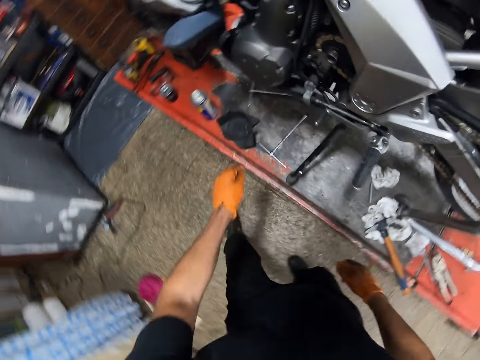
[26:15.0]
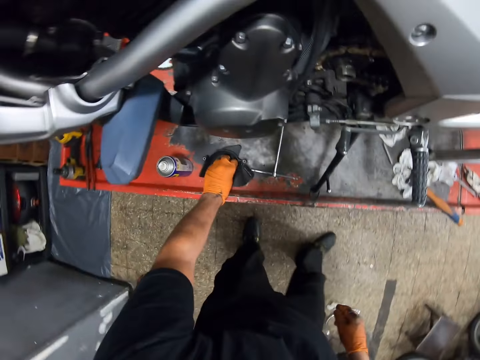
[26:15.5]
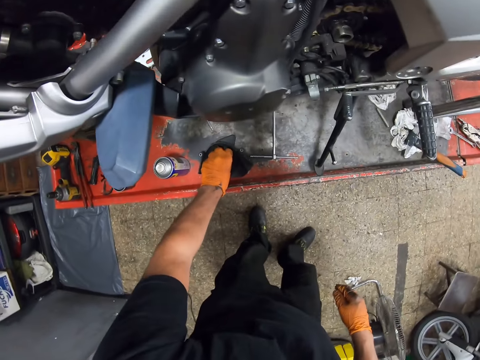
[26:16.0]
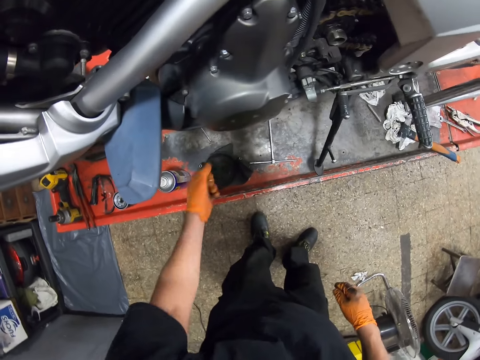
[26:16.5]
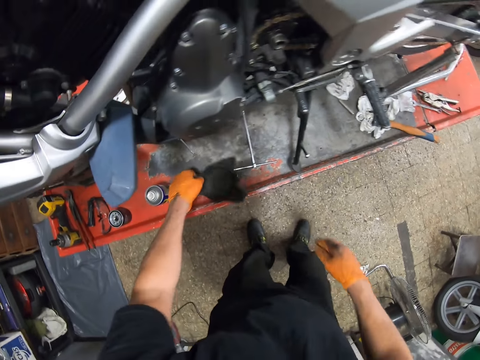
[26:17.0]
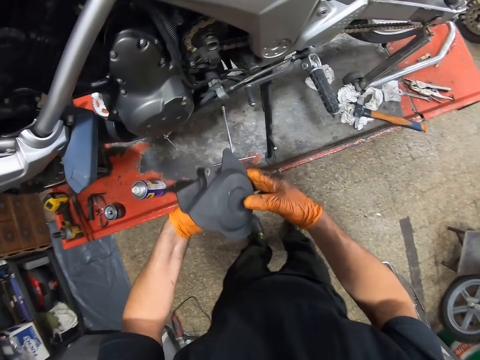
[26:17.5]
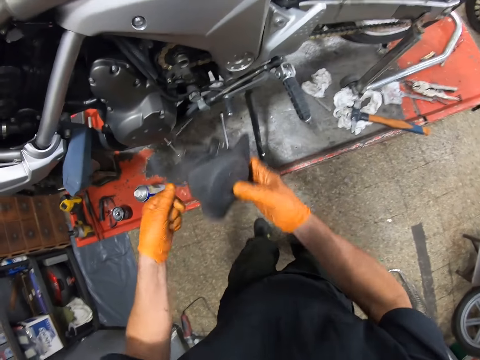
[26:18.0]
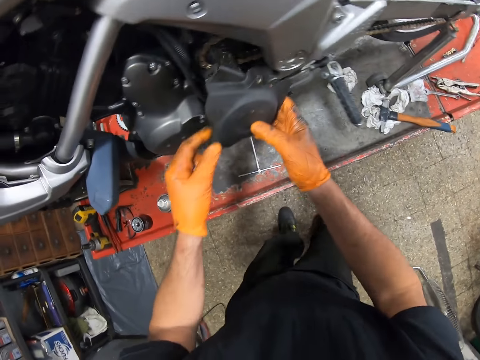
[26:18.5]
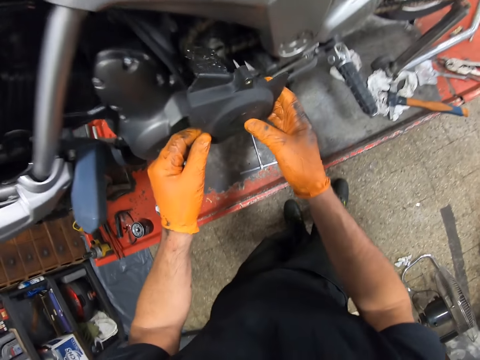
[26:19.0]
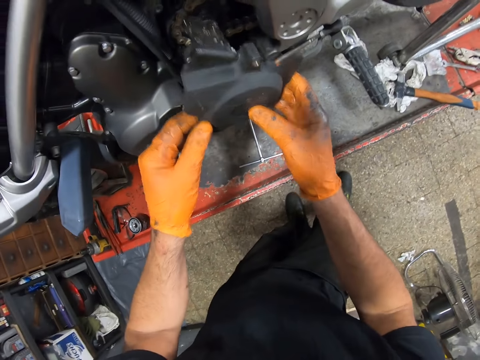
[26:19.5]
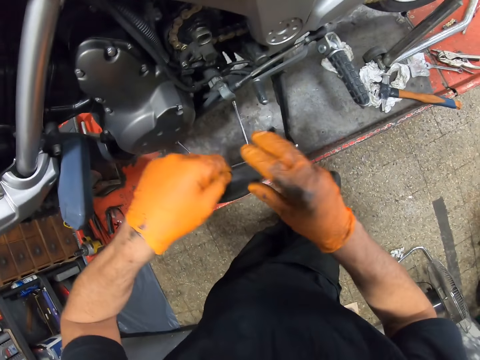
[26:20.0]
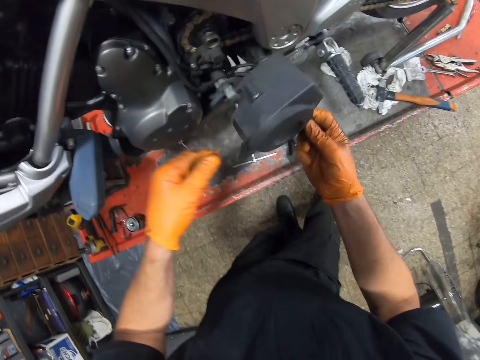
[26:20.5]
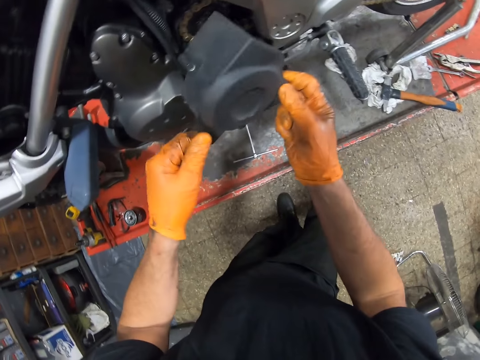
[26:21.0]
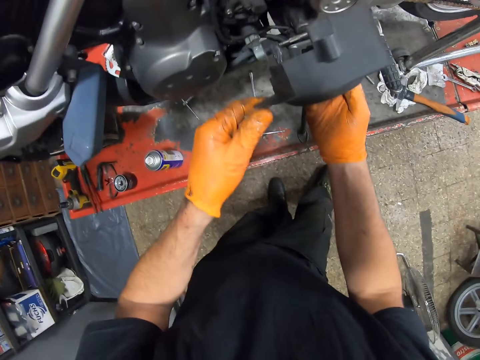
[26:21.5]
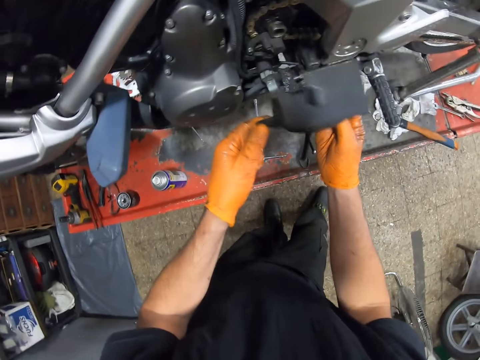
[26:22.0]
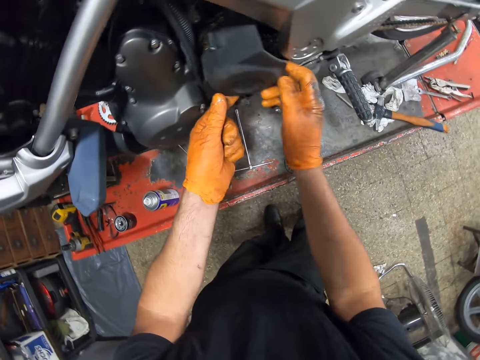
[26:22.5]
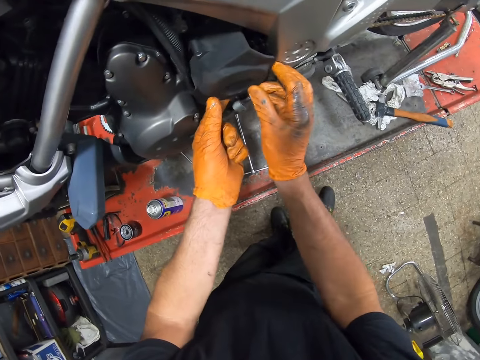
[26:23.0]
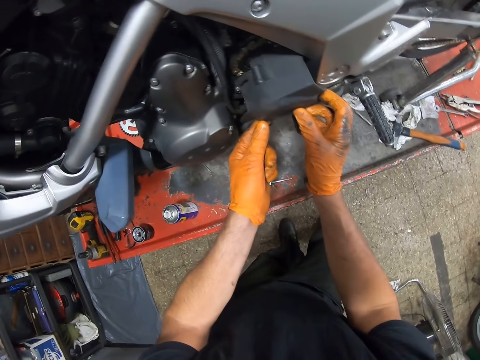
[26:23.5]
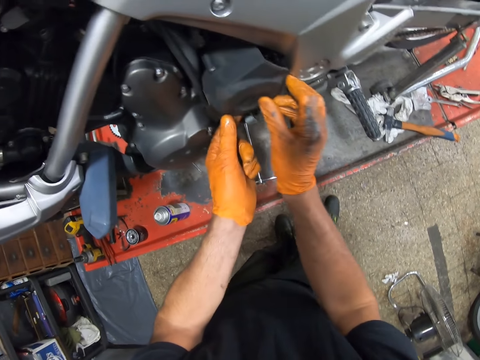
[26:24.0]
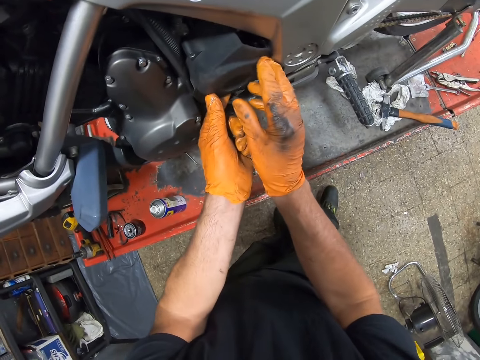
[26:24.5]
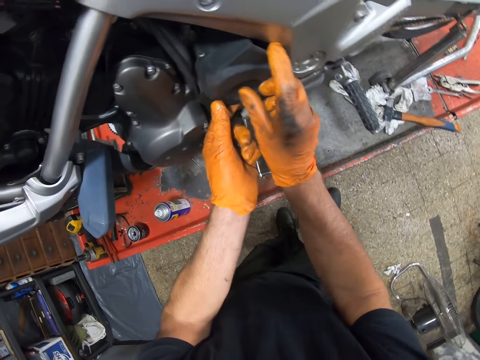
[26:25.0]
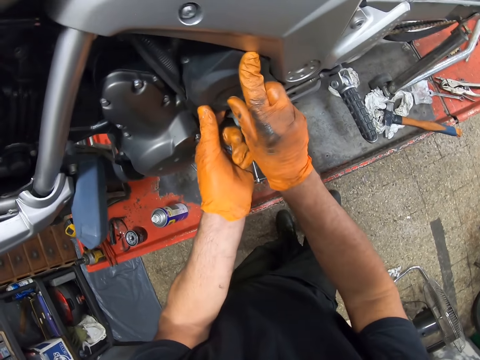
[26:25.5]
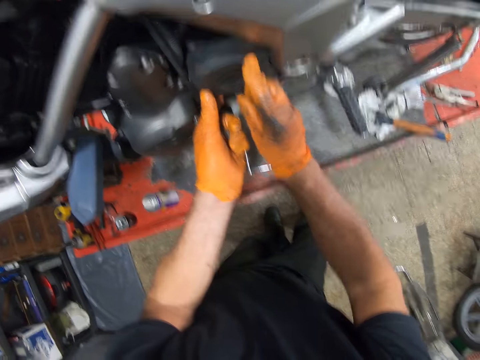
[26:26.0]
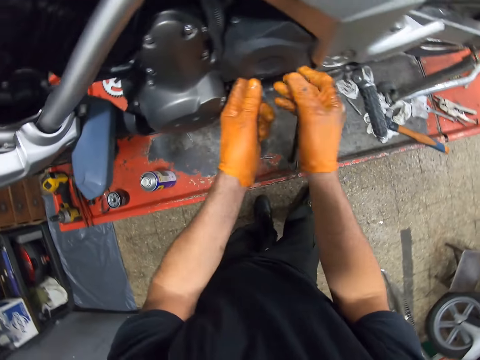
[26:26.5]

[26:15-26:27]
The camera wearer picks up a motorcycle clutch cover or engine cover from the metal with his left gloved hand. He turns the engine cover. He holds the motorcycle clutch cover with both gloved hands. He attaches the motorcycle clutch cover to the engine with both gloved hands. He covers the engine of the motorcycle.

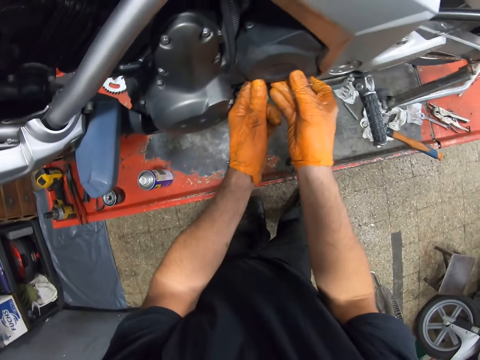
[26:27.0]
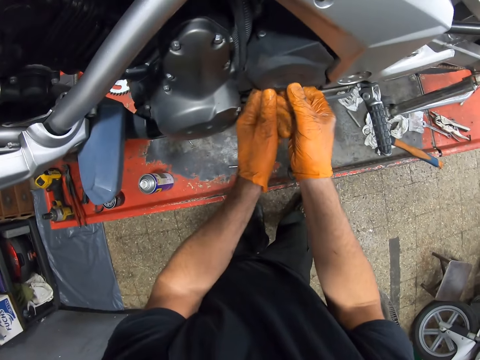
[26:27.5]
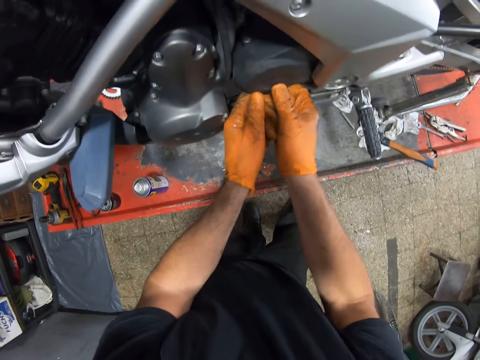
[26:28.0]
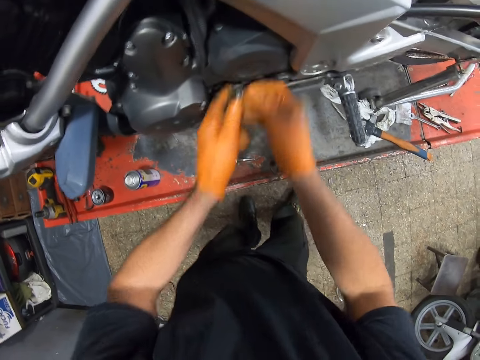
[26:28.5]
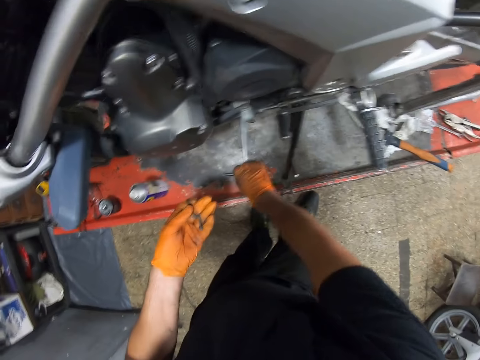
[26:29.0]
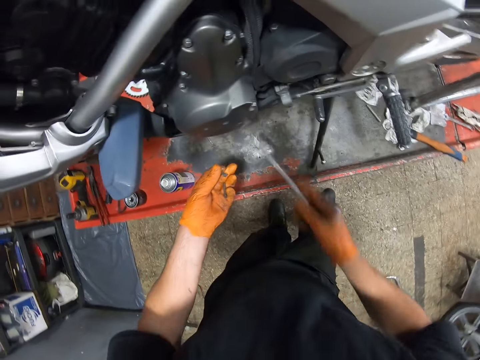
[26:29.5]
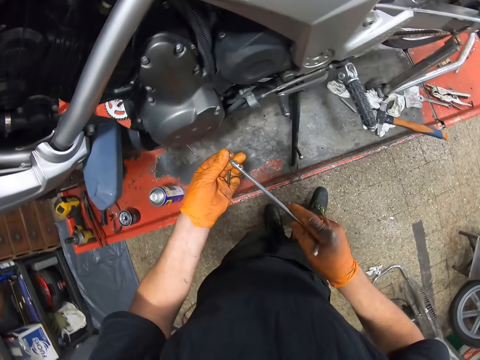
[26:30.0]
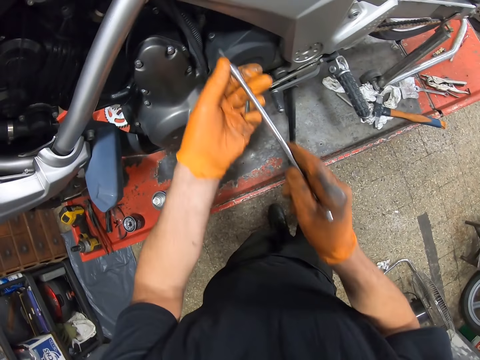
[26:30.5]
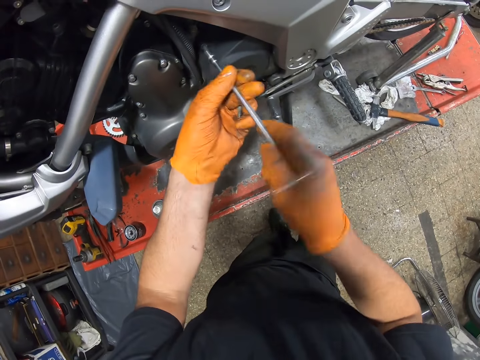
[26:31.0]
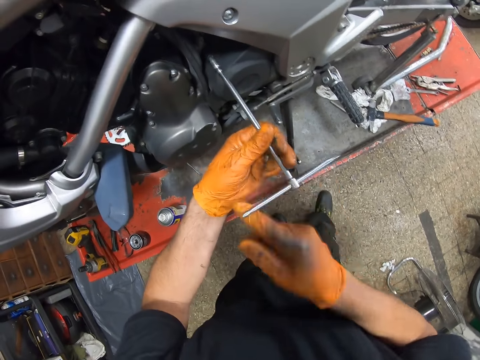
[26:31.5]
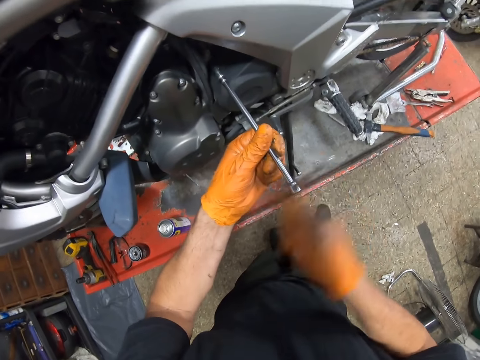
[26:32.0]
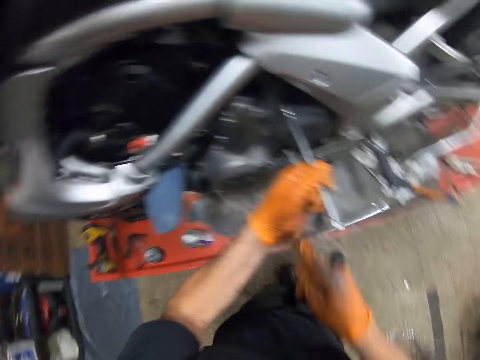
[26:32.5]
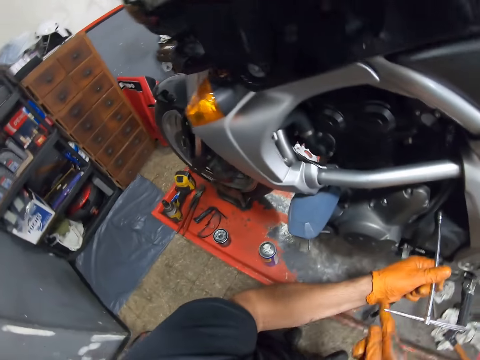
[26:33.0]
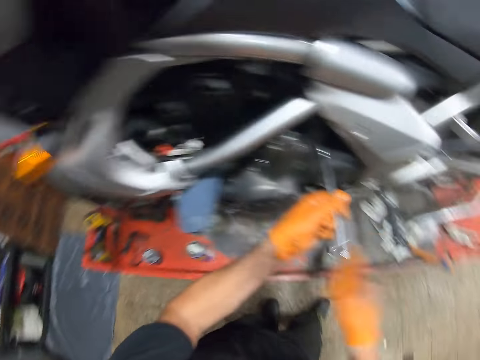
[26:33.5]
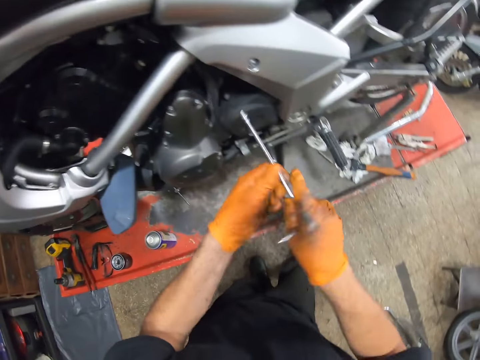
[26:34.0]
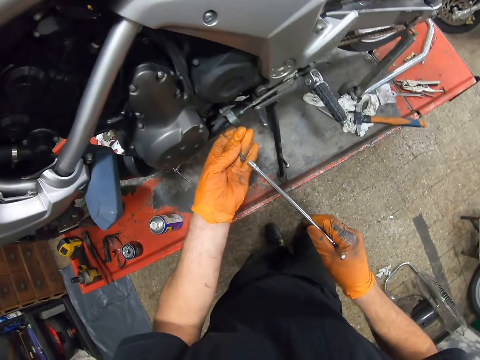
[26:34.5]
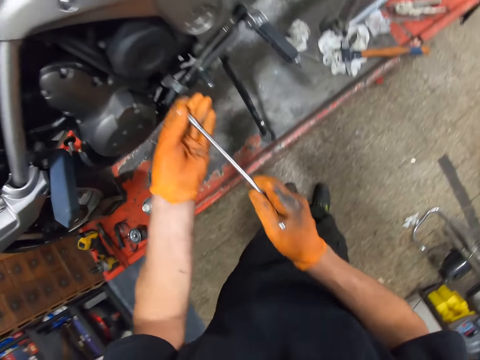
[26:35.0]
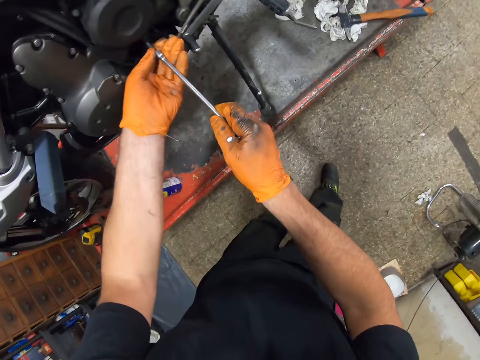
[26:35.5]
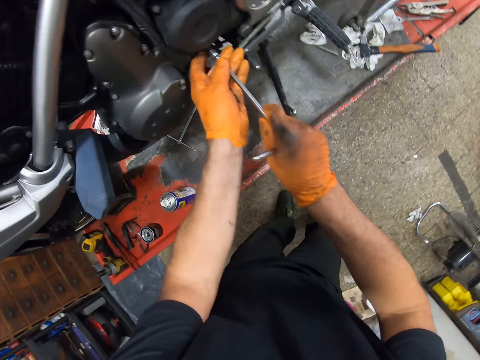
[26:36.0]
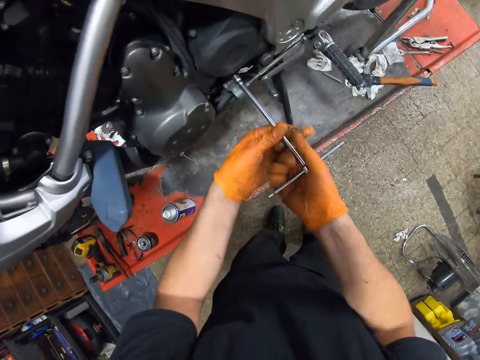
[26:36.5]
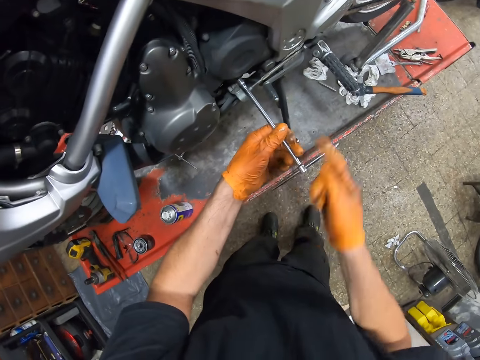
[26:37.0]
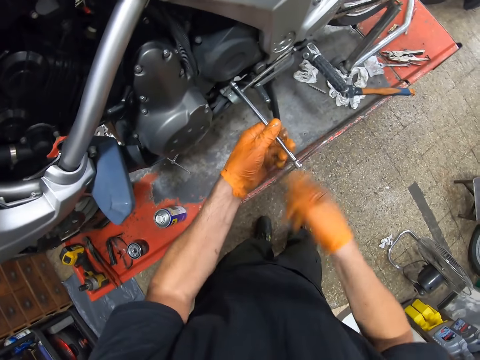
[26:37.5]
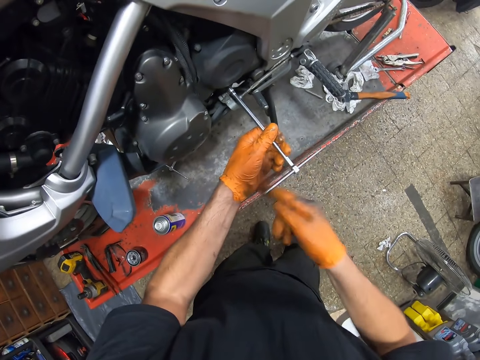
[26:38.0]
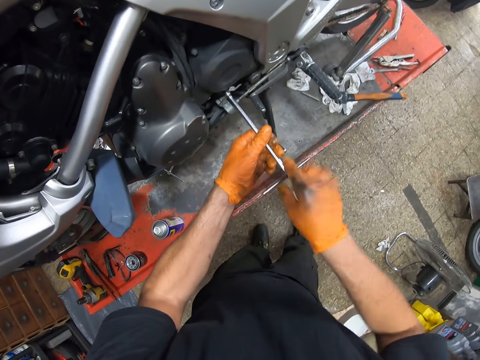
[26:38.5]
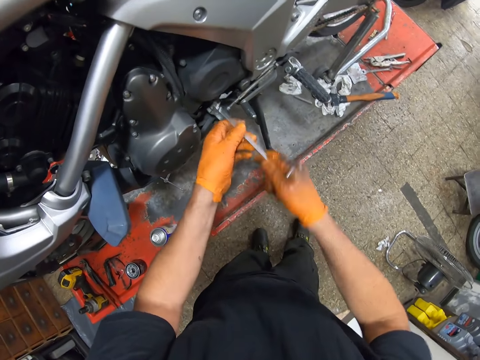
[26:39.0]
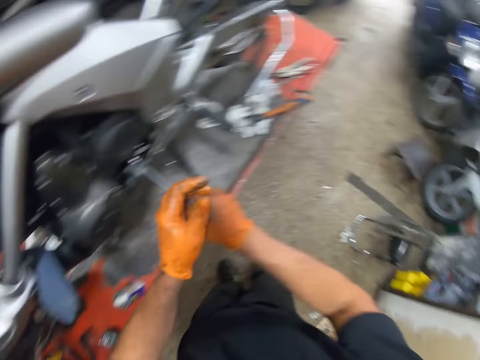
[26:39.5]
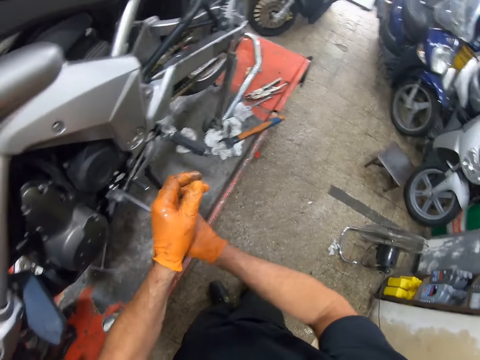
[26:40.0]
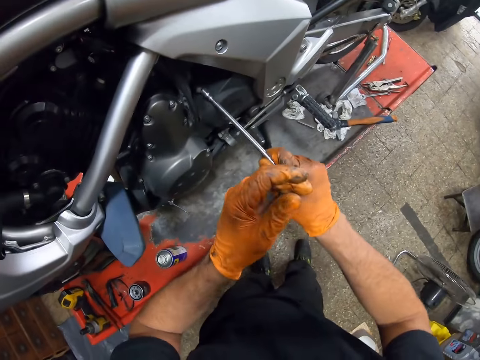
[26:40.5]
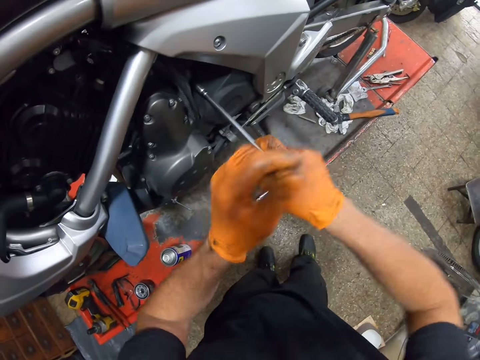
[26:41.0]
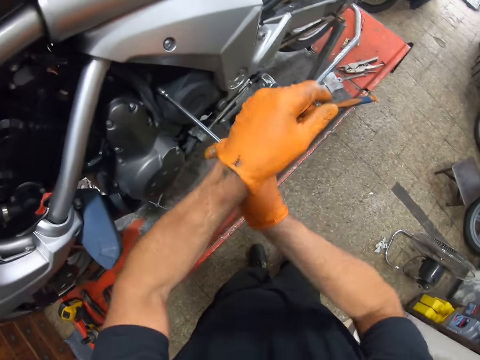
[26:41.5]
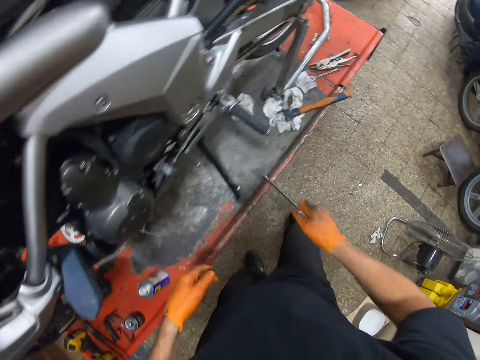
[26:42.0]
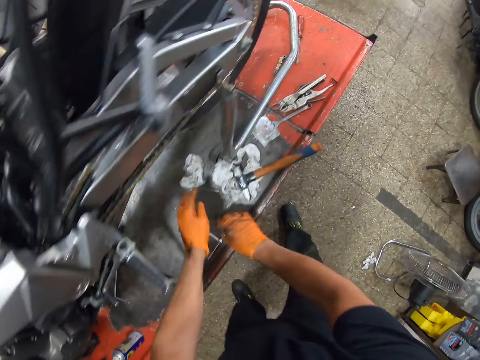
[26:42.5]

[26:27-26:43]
The camera wearer picks up a wrench or T spanner from the metal with his left gloved hand. He screws the motorcycle clutch cover with the wrench in both gloved hands. He puts a bolt on the spanner. He fastens the bolt with the T spanner.
